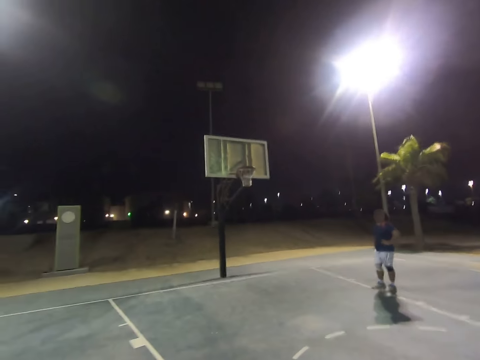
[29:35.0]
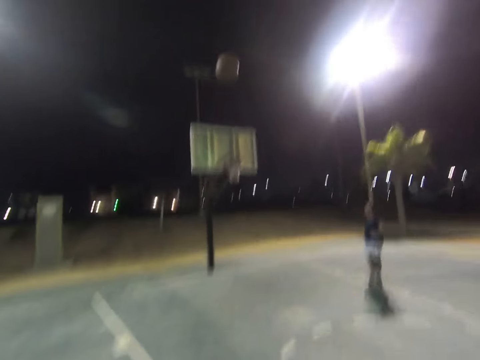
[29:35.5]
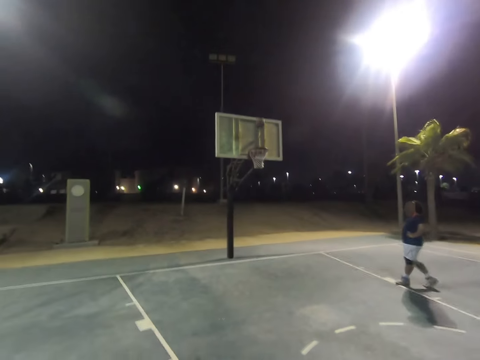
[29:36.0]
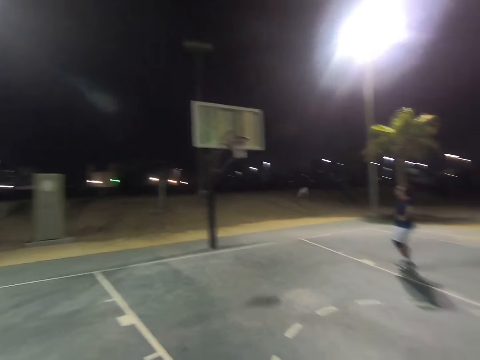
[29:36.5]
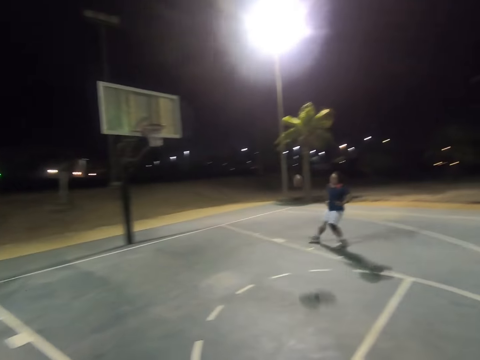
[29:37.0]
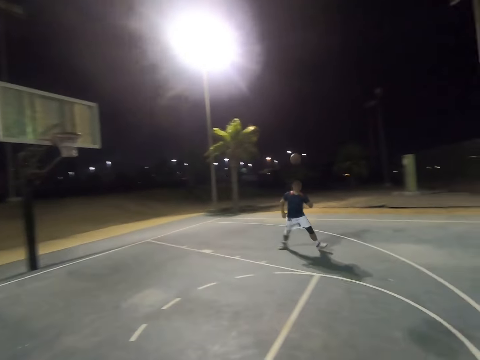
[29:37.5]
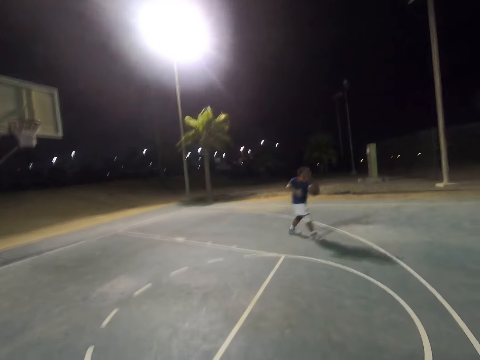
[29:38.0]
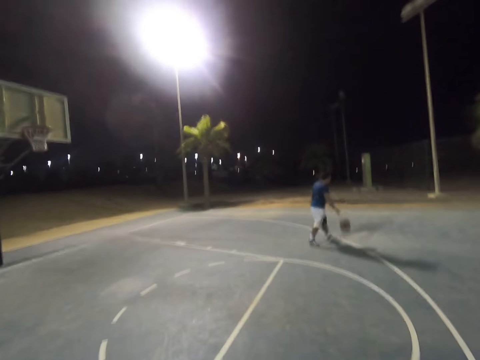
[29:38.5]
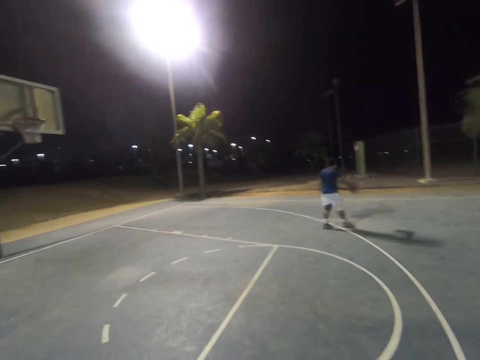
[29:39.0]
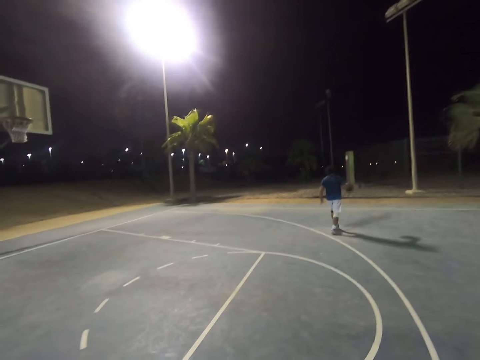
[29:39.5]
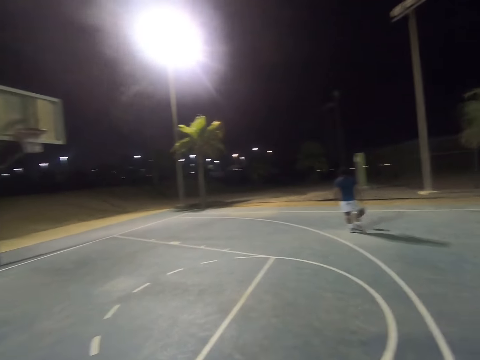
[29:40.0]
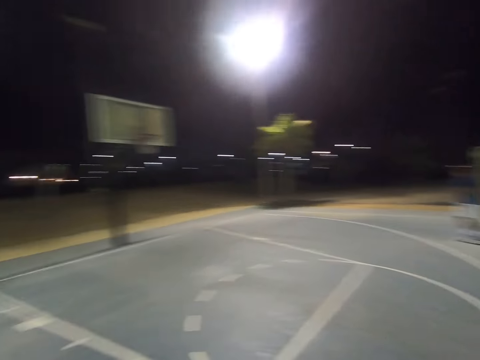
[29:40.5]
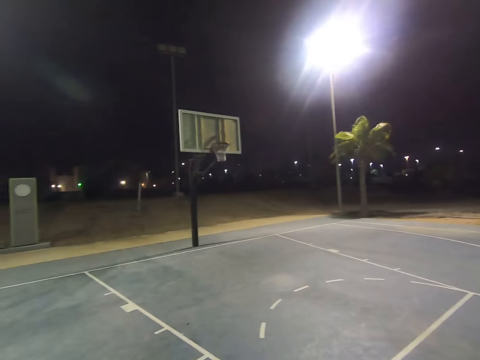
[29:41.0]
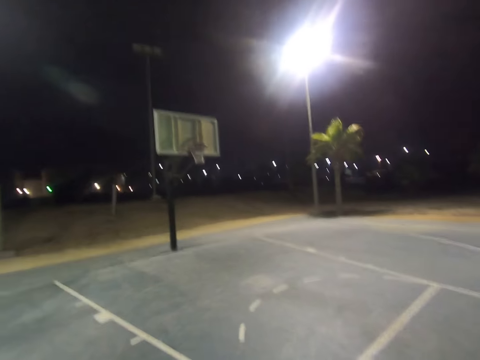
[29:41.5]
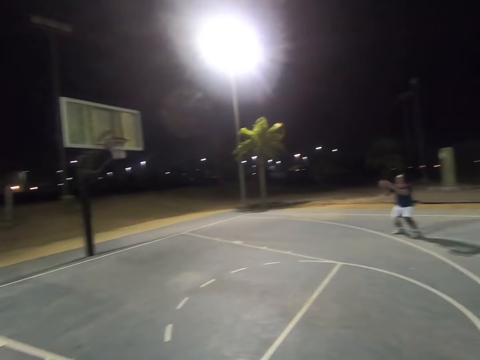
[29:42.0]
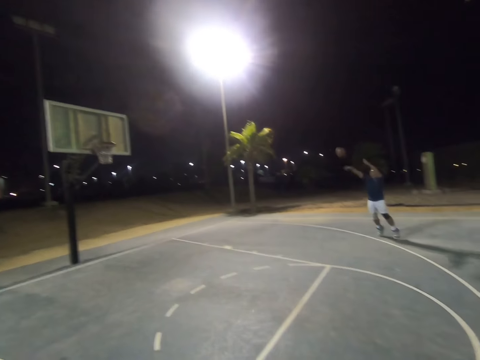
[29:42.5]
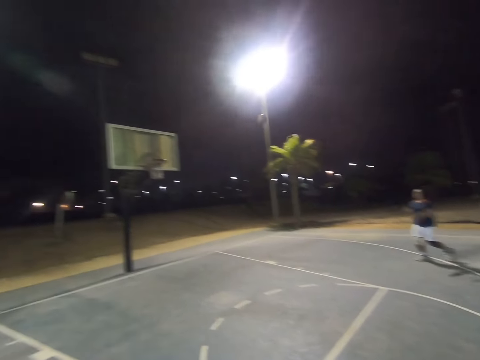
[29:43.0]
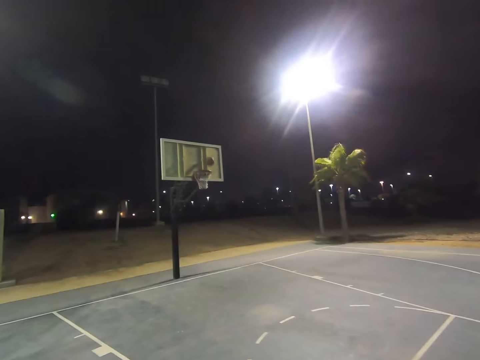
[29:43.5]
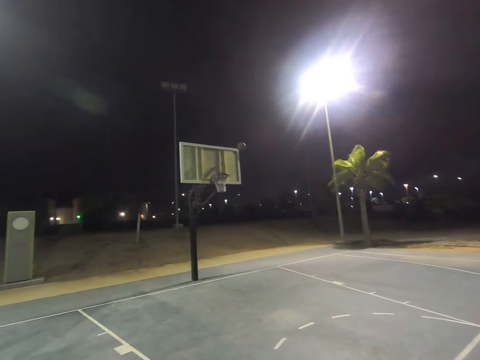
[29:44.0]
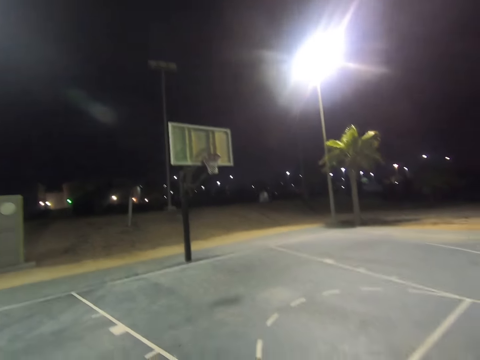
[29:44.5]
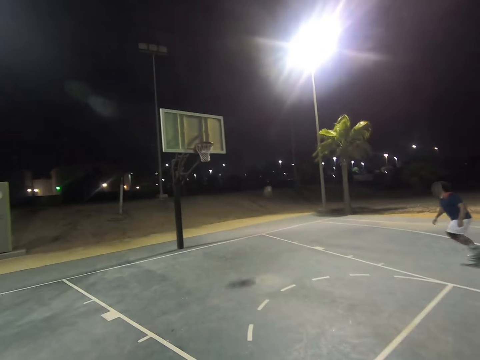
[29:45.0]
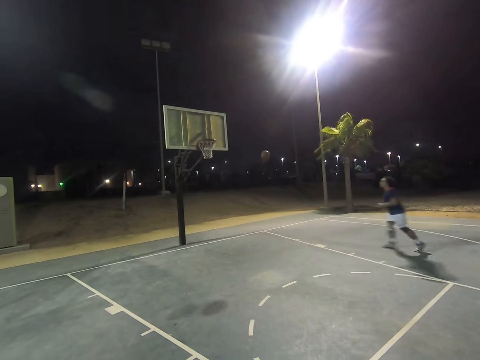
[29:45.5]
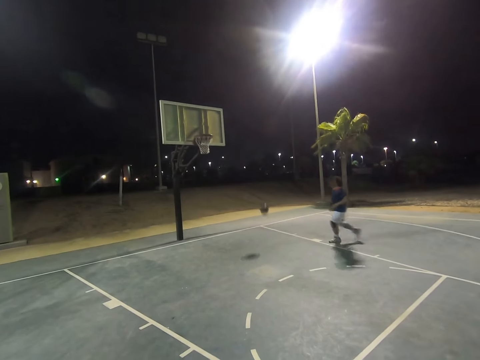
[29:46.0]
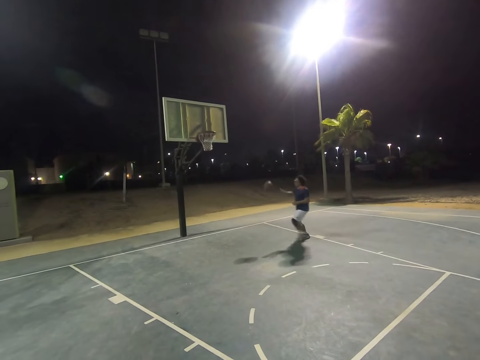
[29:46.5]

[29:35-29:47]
The camera wearer throws the basketball in the basket. A man catches the basketball and dribbles the basketball. The camera wearer looks at the basket. The man throws the basketball in the basket. The man runs towards the basketball.

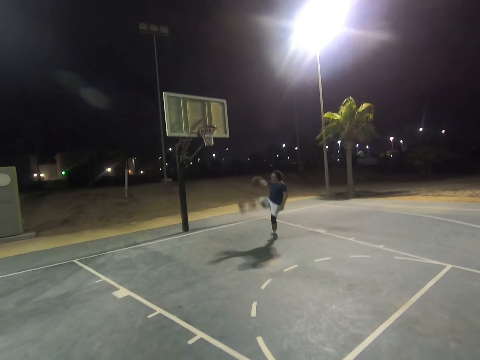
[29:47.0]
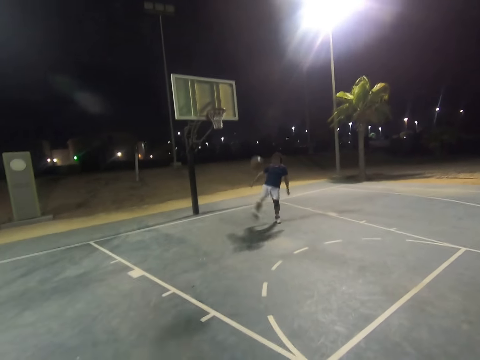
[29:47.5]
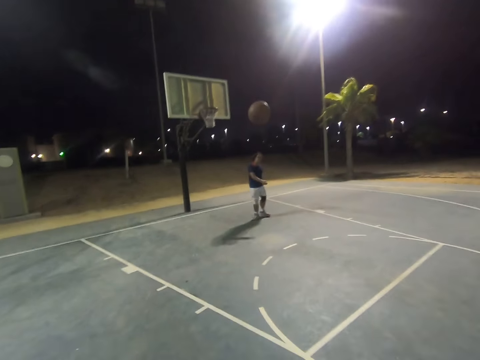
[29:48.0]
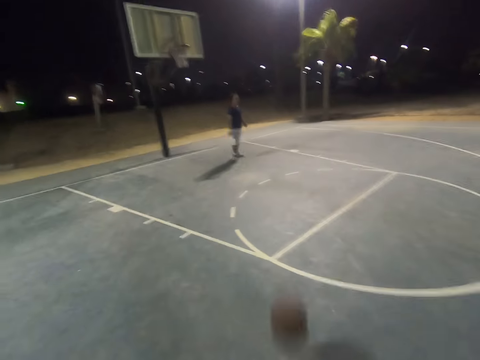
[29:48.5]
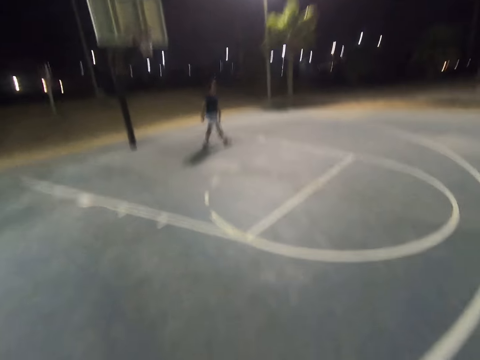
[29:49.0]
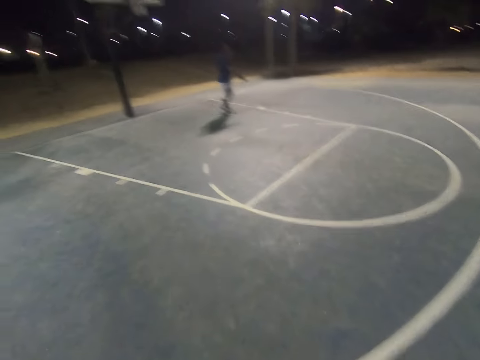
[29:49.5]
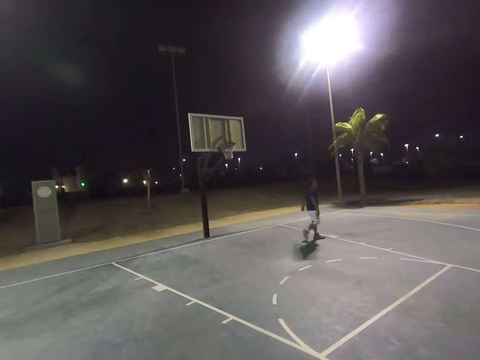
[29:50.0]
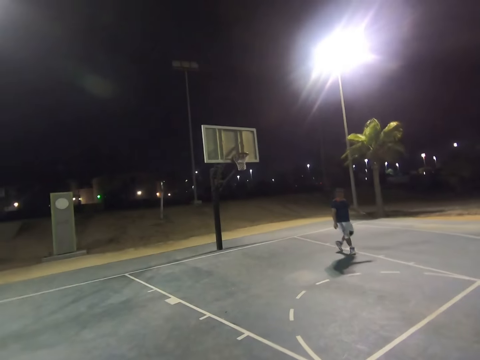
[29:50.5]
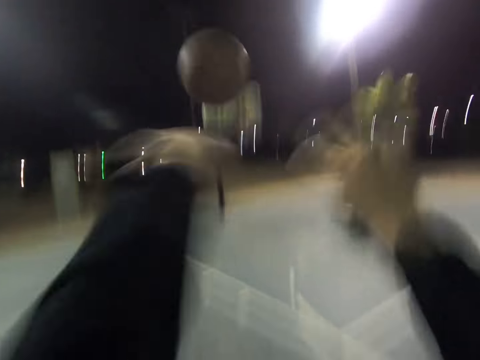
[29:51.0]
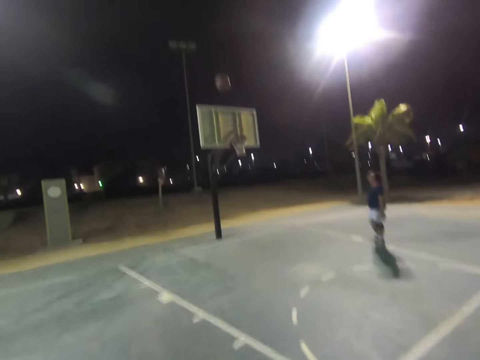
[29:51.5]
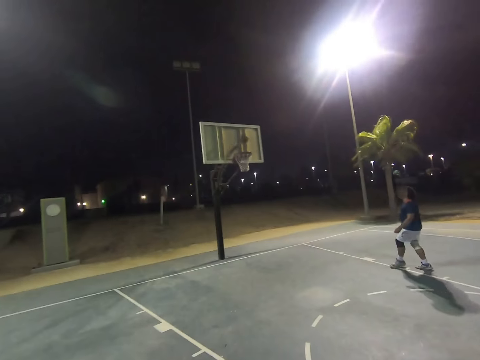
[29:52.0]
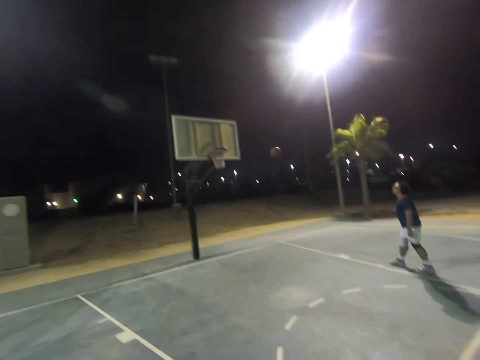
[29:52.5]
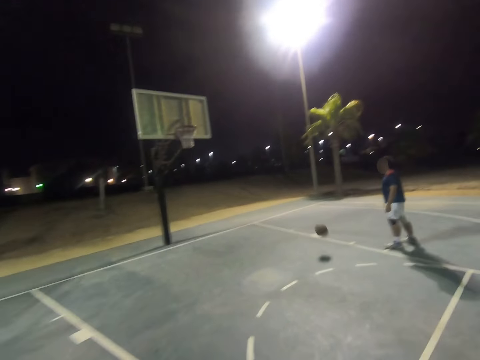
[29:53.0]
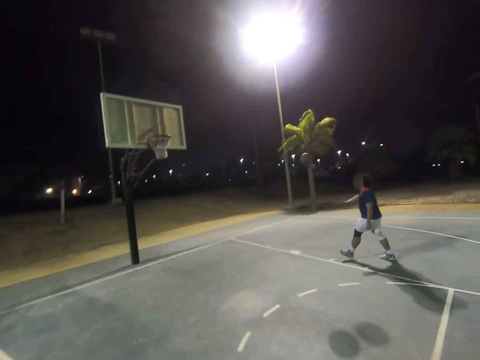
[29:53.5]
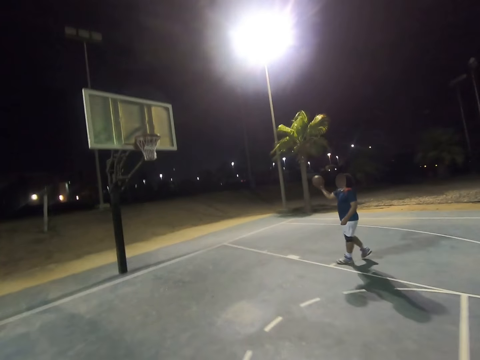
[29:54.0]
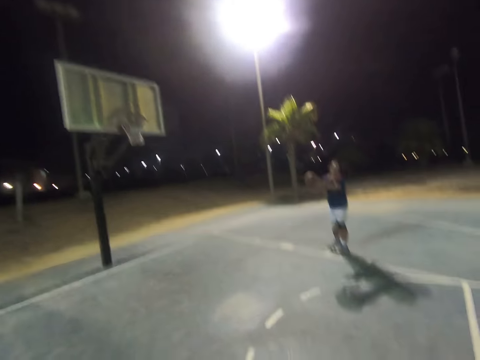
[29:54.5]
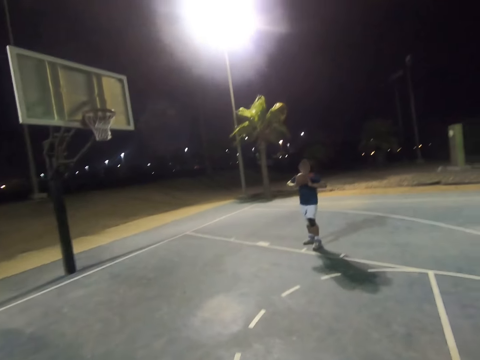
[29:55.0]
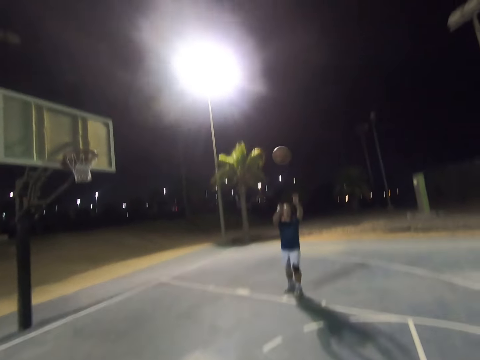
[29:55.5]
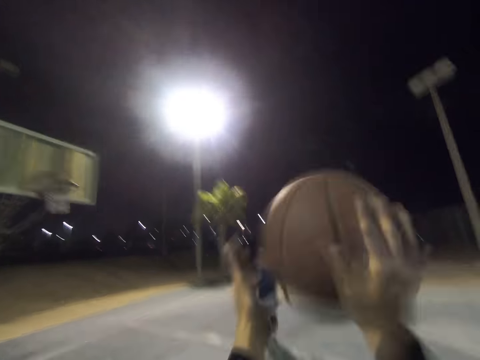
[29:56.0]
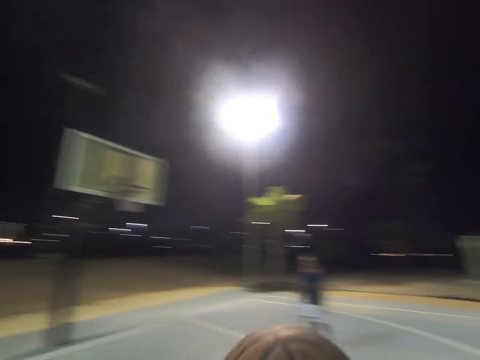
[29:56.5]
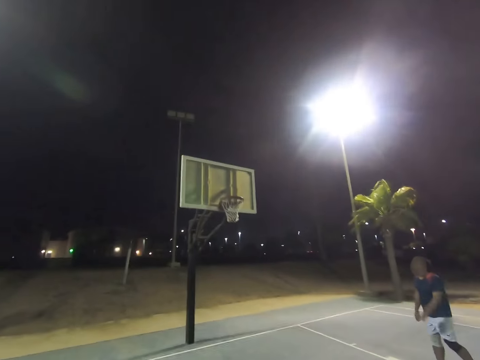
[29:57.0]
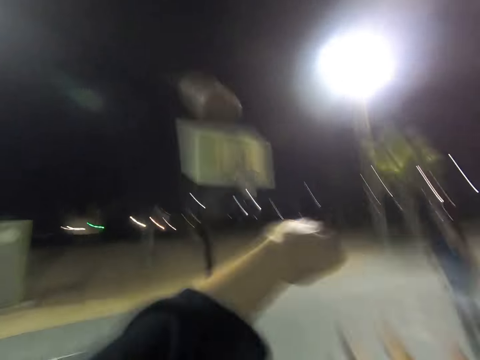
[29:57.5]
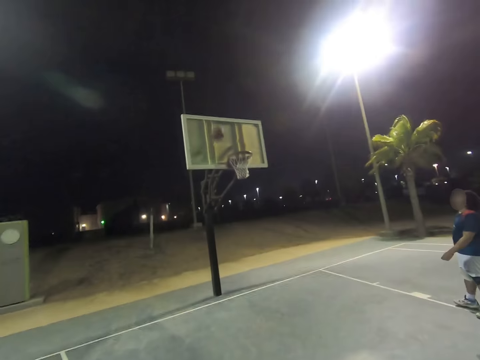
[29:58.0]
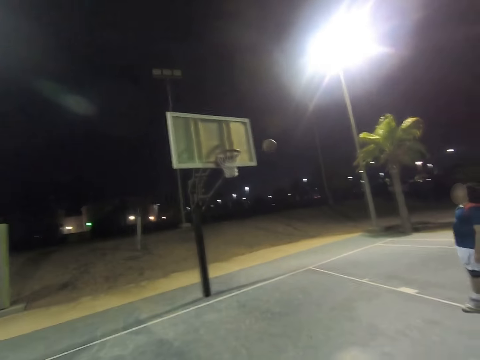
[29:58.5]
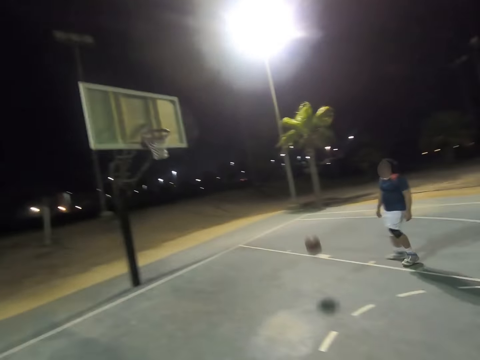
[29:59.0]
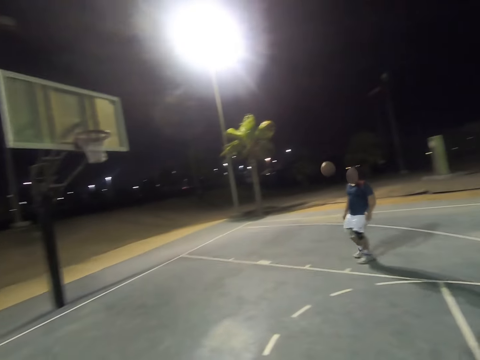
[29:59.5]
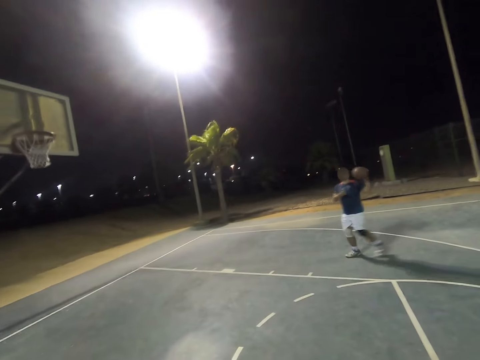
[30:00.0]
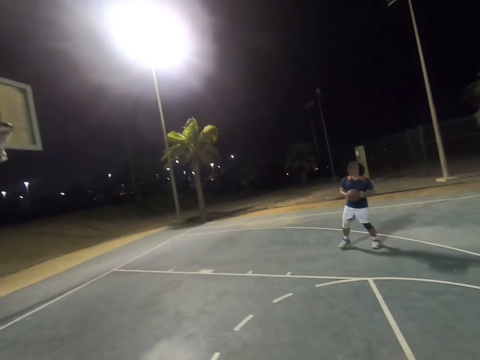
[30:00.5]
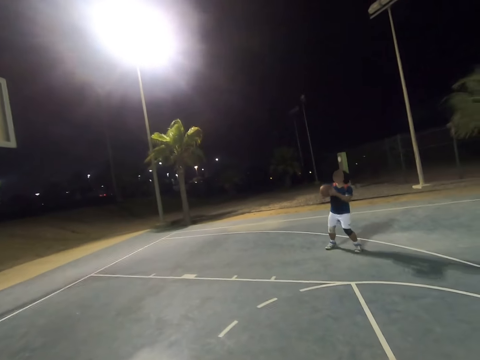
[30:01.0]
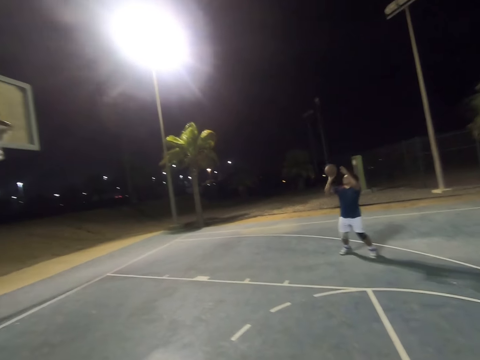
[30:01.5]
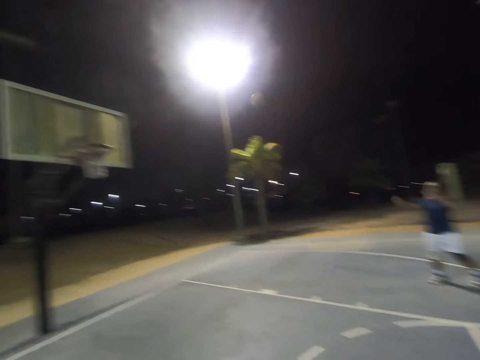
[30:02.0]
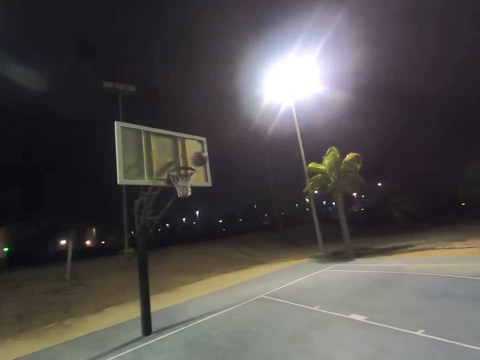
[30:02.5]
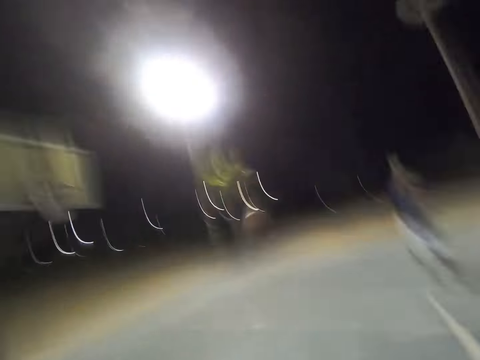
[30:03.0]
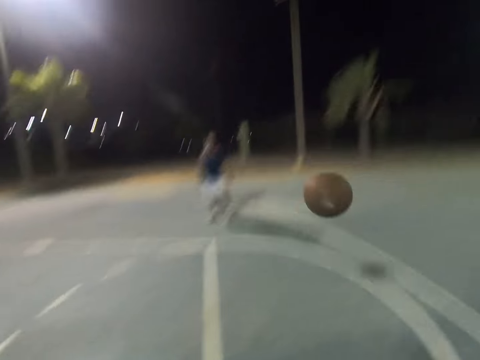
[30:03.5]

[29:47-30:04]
A man throws the basketball at the camera wearer. The camera wearer catches the basketball. They look at the man. They throw the basketball in the basket. The man catches the basketball and throws the basketball at the camera wearer. The camera wearer catches the basketball. They throw the basketball in the basket. The man catches the basketball and throws the basketball in the basket.
